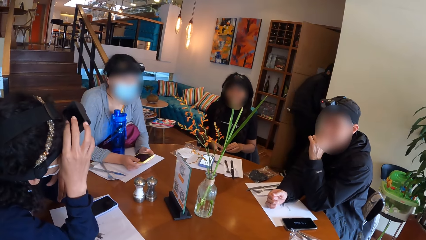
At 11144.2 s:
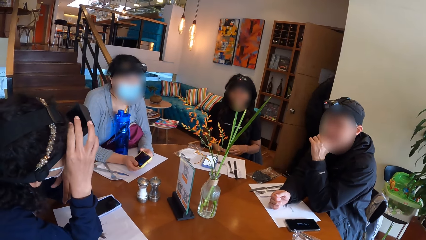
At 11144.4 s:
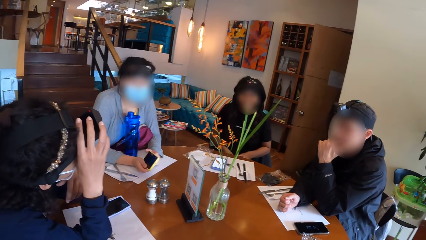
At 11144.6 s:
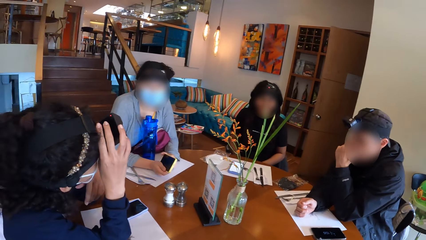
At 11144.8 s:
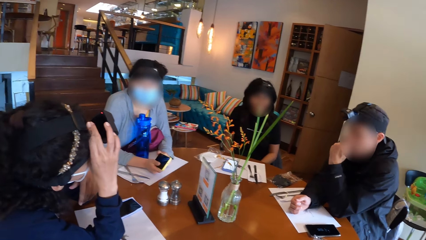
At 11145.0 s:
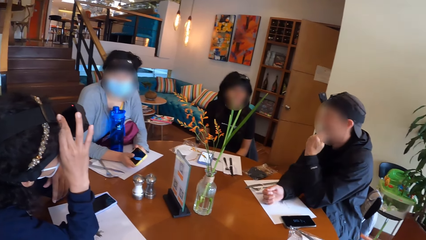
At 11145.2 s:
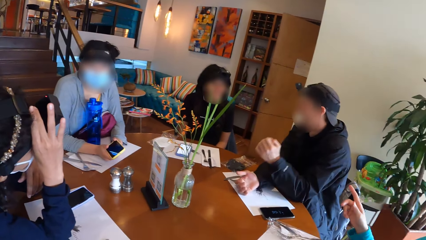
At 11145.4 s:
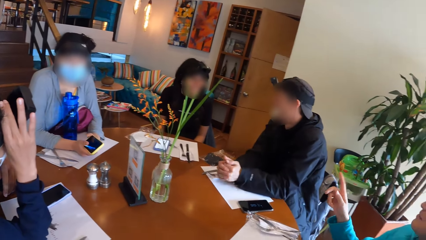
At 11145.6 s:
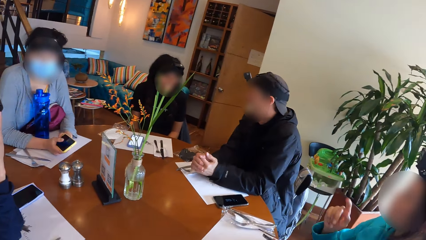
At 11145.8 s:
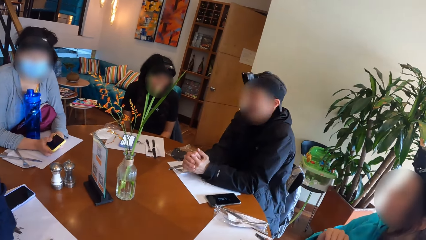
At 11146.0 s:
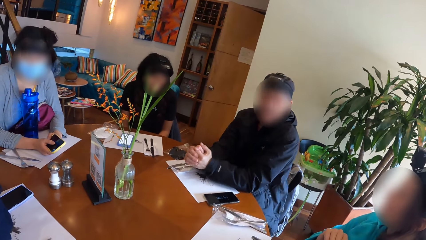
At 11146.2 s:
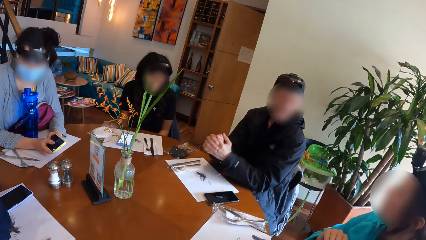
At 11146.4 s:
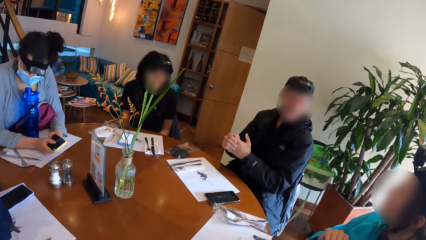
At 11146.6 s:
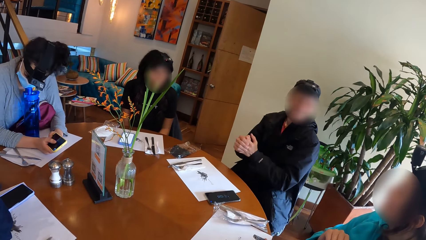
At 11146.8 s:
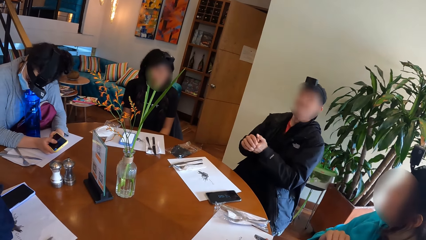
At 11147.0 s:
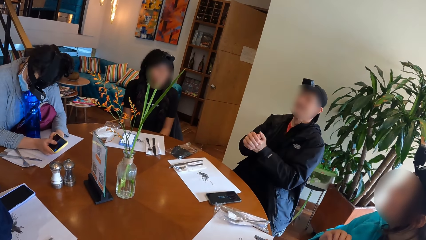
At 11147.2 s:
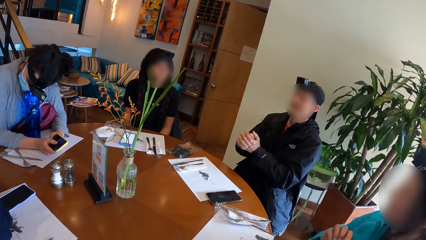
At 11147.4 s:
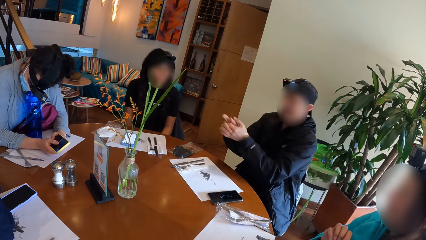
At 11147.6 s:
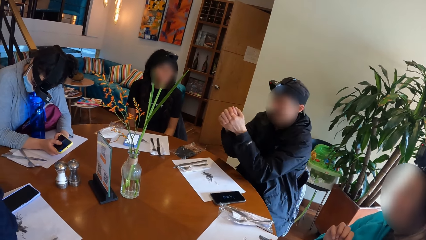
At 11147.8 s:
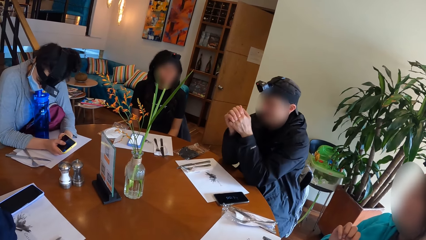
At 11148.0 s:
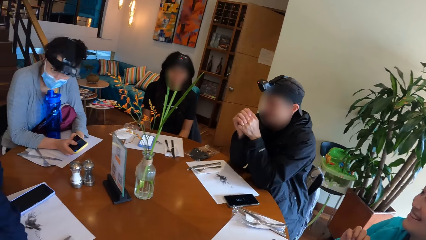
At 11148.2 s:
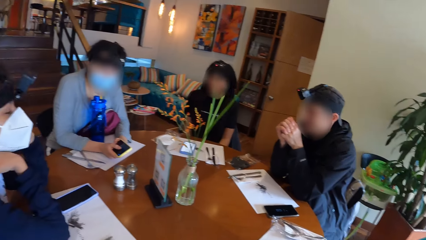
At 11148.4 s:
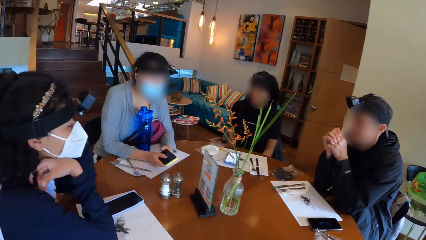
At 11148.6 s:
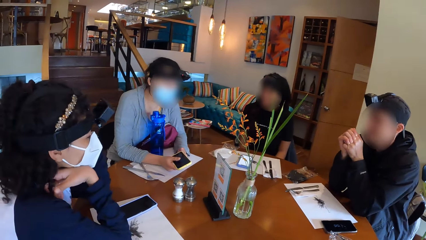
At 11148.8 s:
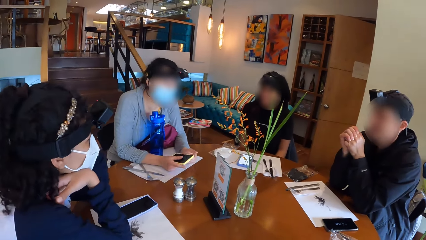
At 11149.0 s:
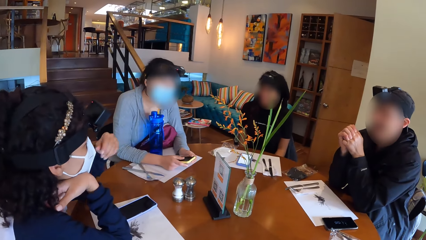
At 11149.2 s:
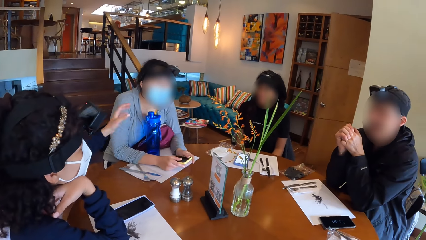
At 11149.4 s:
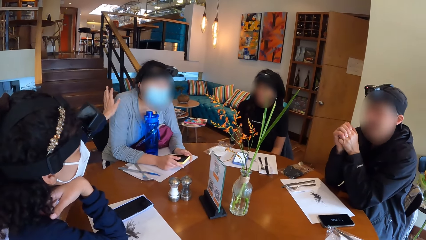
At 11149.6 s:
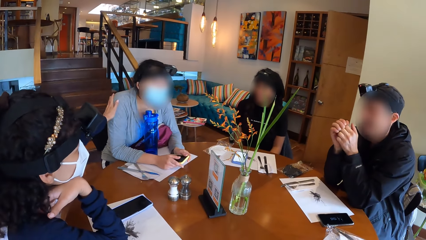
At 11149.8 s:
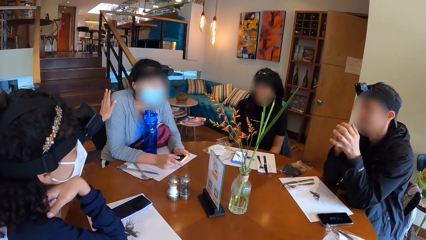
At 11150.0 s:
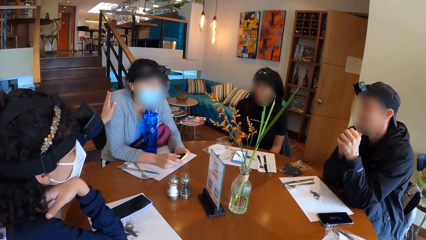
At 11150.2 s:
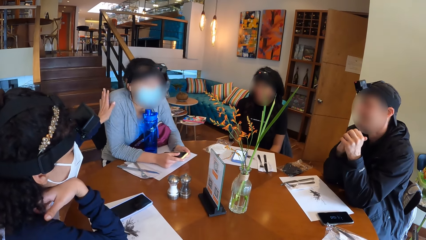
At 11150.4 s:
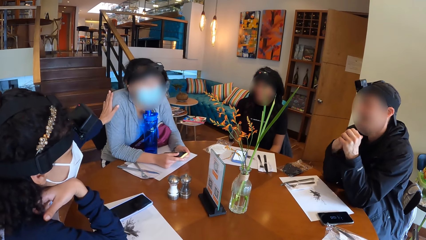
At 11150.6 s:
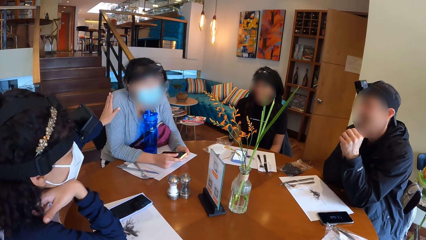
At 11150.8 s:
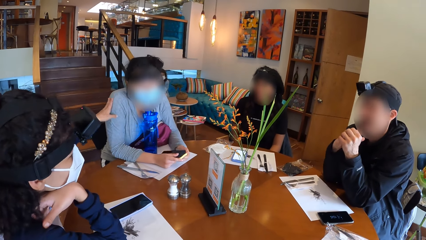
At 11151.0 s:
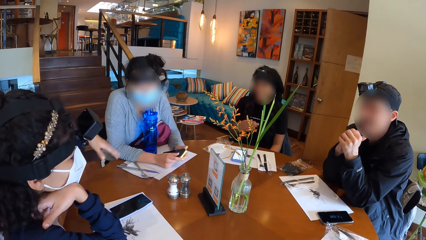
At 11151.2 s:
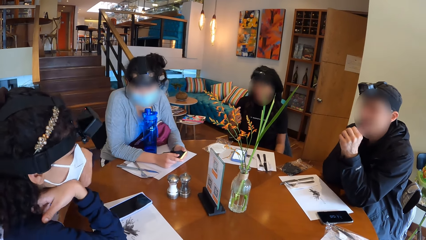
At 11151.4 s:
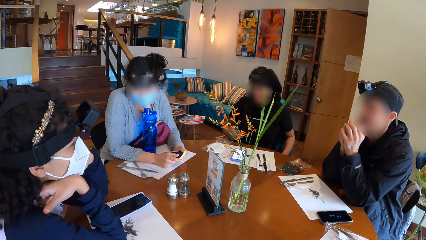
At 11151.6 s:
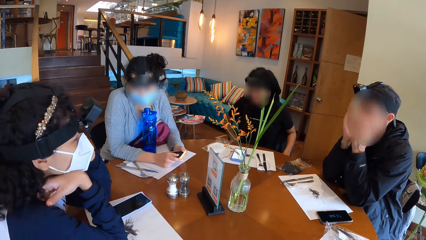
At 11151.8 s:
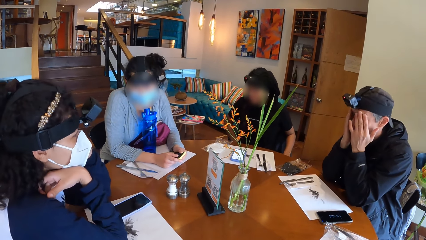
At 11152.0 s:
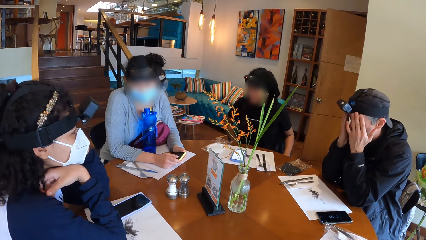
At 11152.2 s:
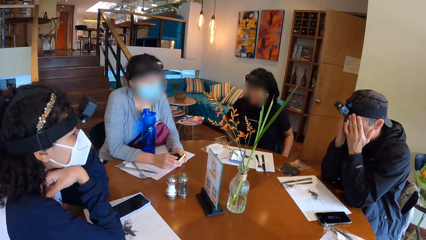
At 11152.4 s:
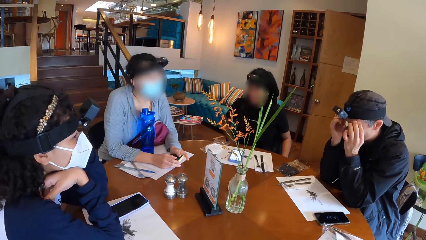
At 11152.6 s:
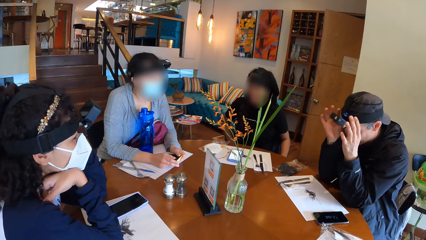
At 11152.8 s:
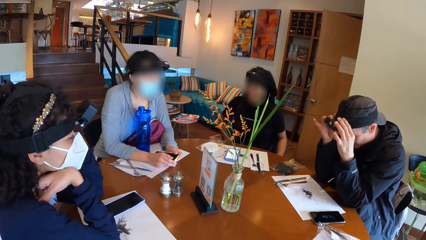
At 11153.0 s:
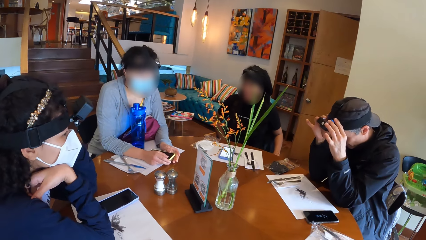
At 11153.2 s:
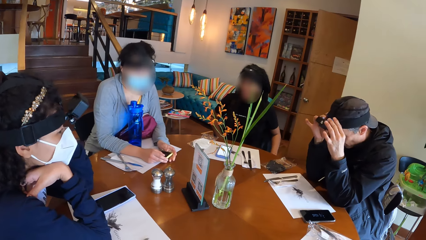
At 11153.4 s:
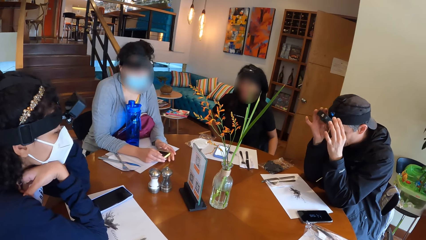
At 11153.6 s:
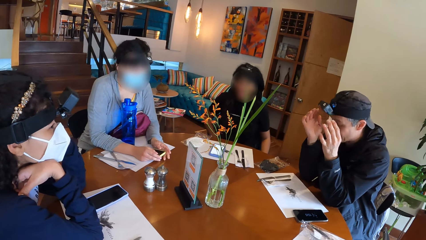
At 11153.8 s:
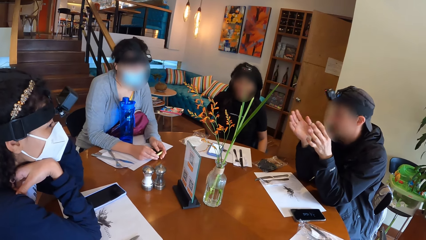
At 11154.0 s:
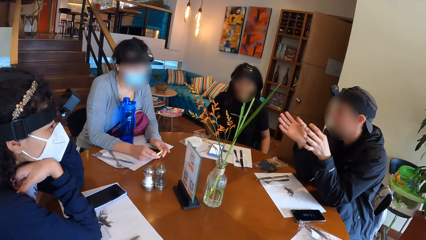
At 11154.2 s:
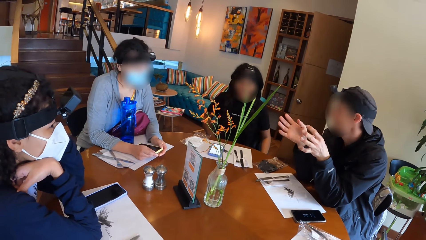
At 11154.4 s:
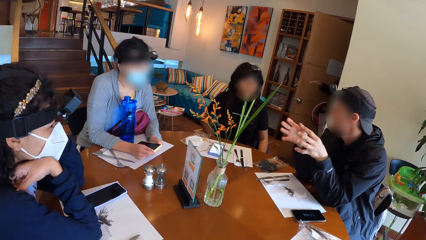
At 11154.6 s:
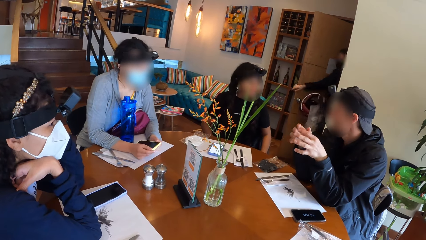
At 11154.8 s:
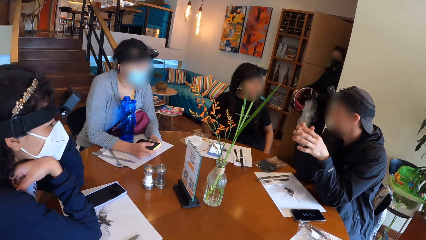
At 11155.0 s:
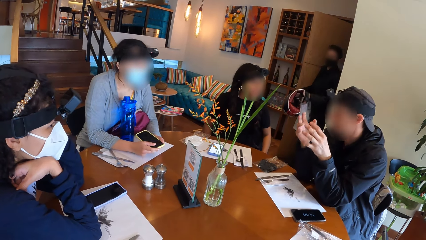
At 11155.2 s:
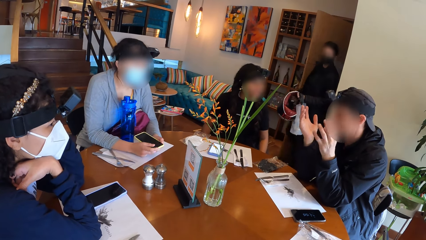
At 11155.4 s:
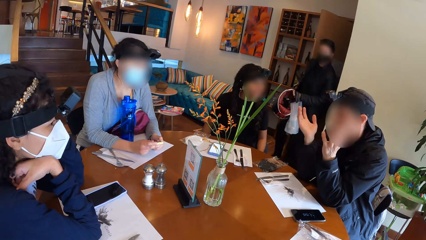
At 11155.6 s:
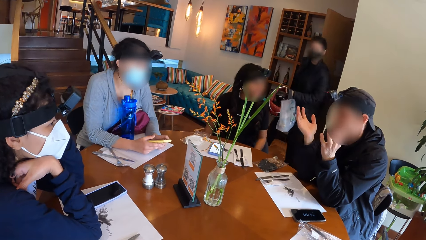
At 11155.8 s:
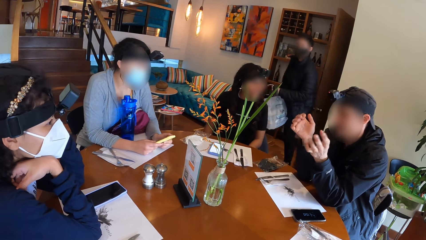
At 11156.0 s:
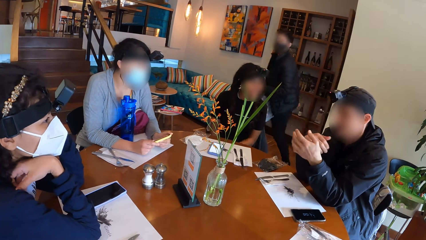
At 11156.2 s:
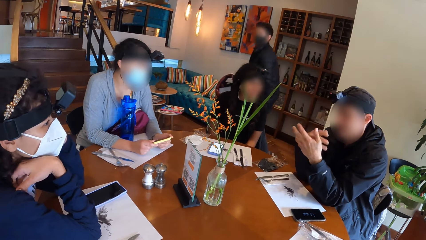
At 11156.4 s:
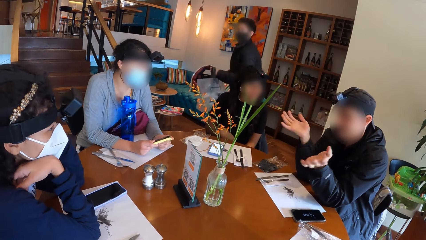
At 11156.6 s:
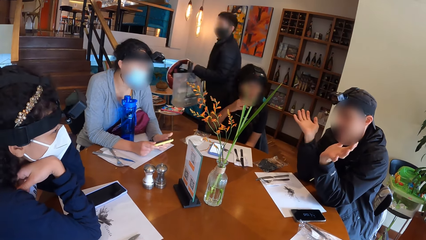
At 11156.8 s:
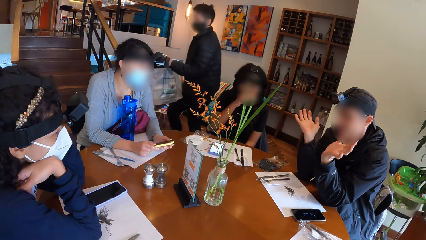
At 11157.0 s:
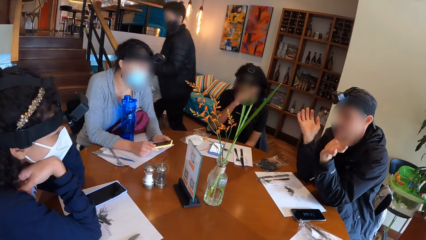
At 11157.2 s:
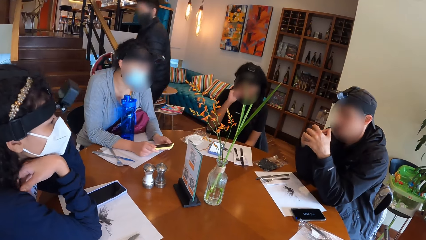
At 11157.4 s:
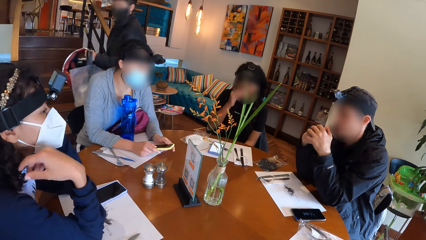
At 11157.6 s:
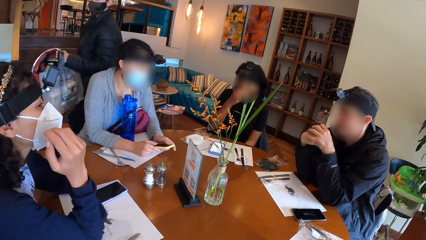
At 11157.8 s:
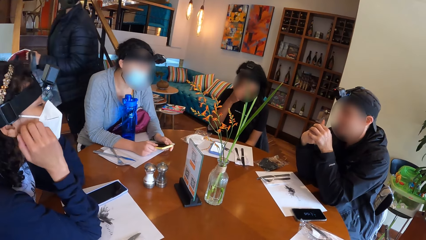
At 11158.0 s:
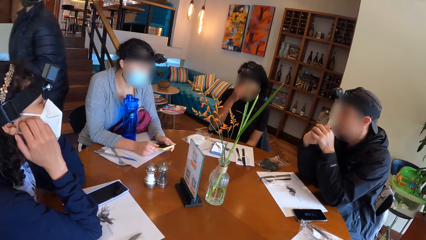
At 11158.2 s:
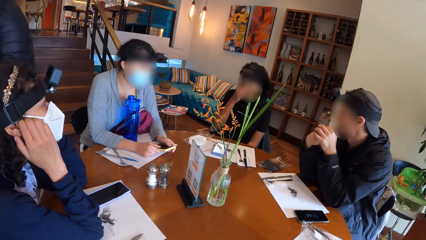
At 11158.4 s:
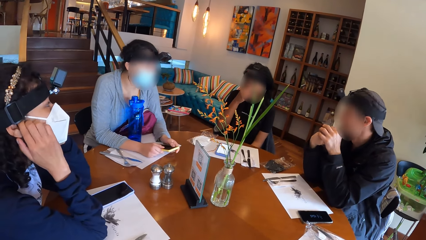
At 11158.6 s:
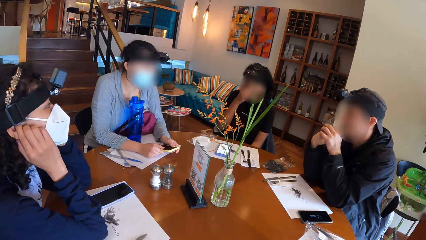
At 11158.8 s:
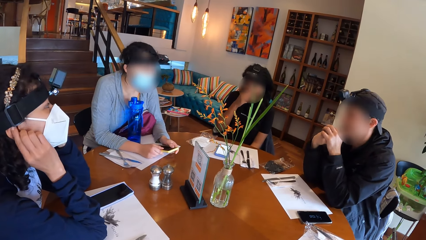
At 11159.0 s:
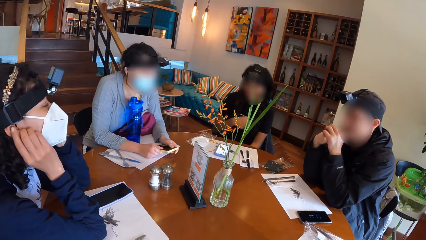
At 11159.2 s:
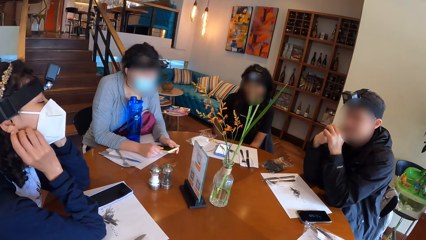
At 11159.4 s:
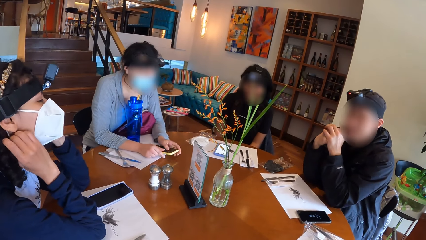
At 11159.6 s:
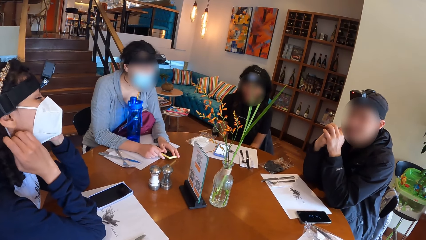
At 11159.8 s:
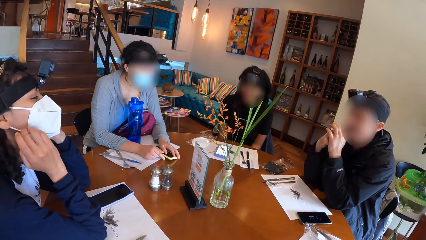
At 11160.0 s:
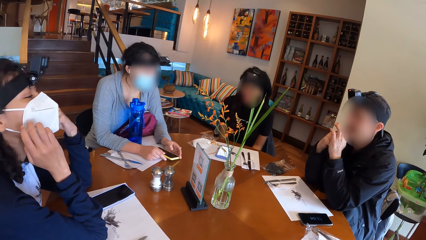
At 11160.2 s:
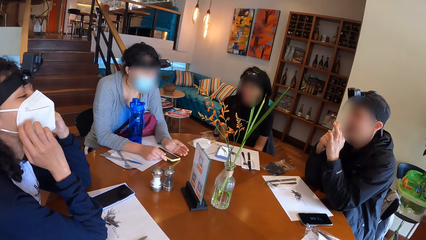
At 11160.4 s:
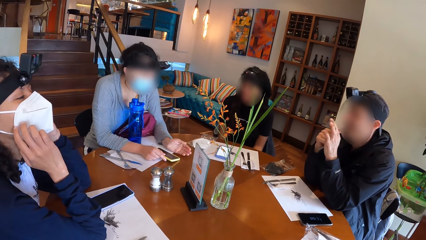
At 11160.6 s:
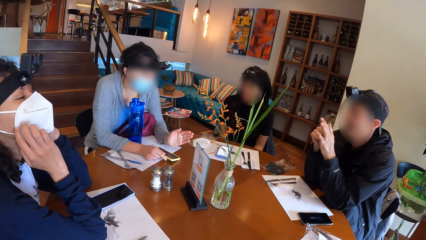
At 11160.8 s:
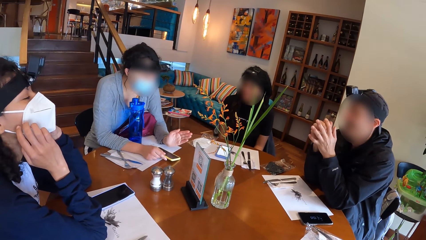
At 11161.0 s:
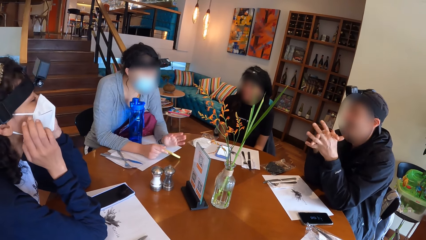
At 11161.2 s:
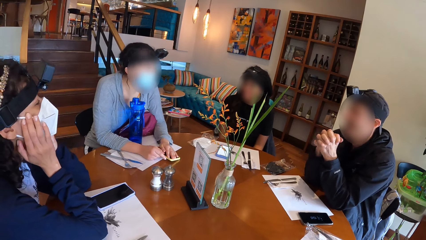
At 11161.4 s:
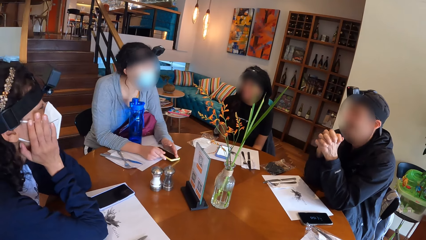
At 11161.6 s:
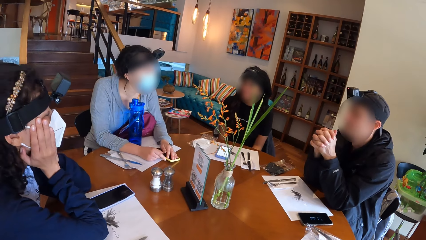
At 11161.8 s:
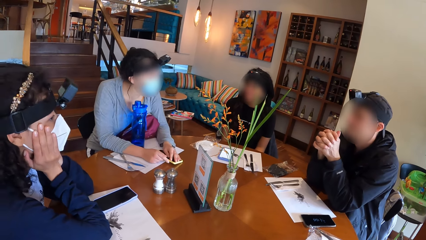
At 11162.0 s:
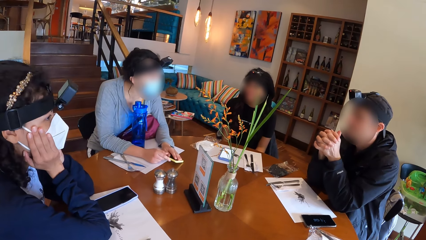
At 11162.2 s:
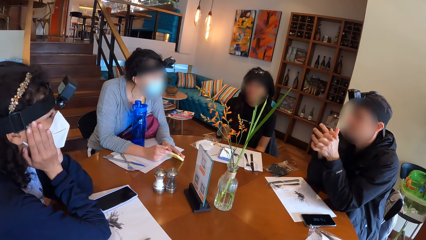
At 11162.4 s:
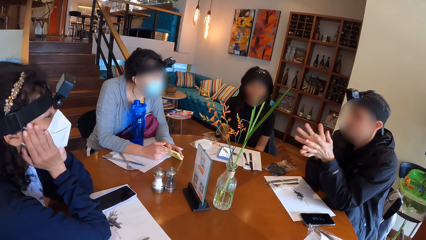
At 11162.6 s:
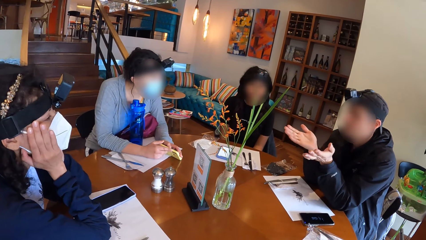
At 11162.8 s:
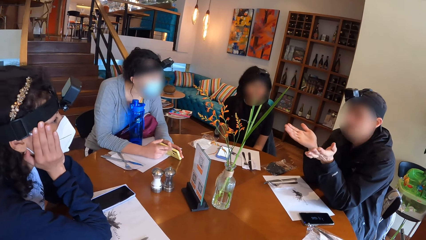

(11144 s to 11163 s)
A woman touches a cap on her head. The camera wearer interacts with the group of people on the table. A man moves his body. The woman places her right hand on her chin. The camera wearer looks at the colleagues. The woman touches another woman's shoulder with her left hand. The first woman places her left hand on her chin. The man cleans his face with his hands and touches his camera. Another man walks into the restaurant through the door. The camera wearer interacts with the group of people on the table. The other man closes the door with his right hand. A third woman touches her face with her right hand. The first man moves his hands. The first woman adjusts her facemask with her hands, places her hands on her face and talks to the colleagues.
